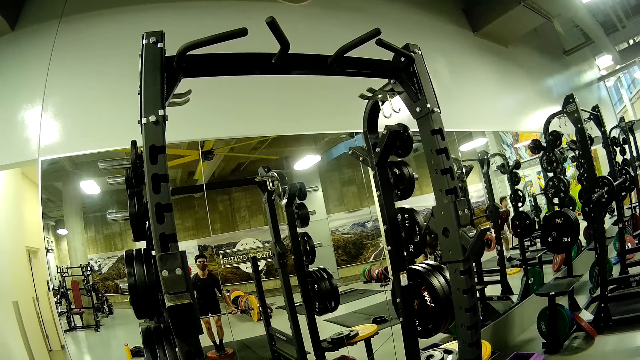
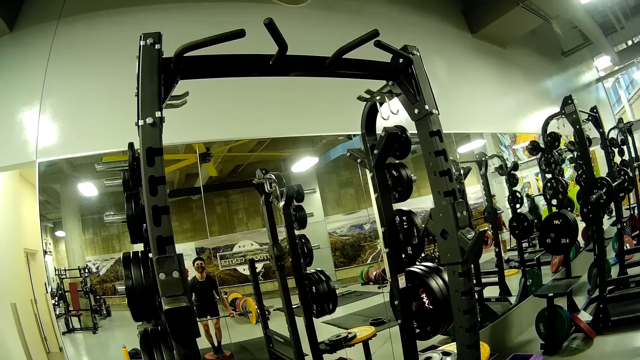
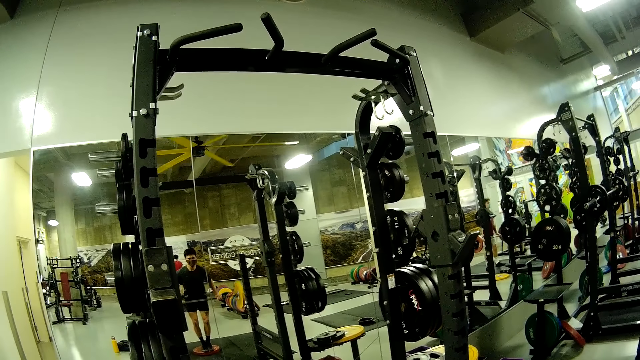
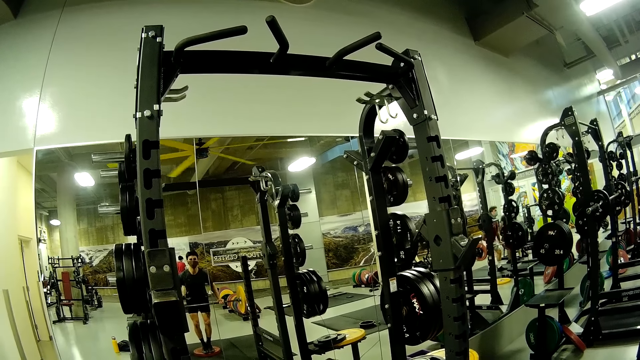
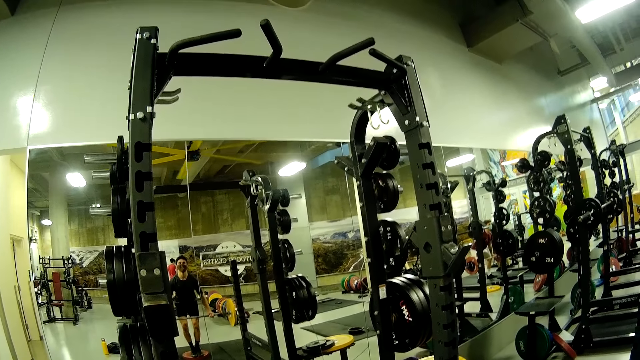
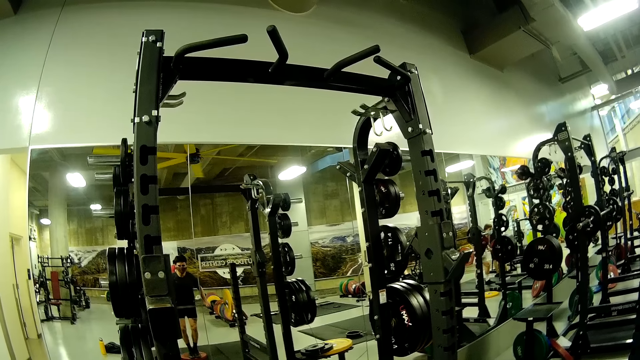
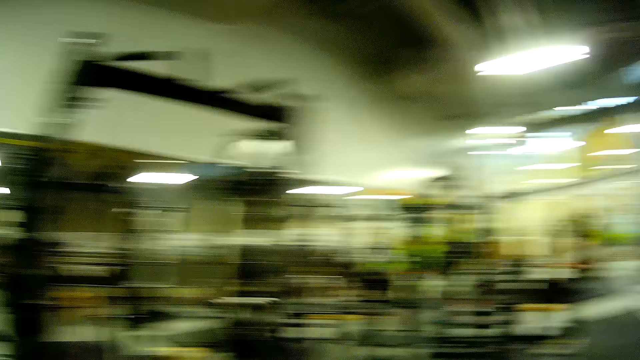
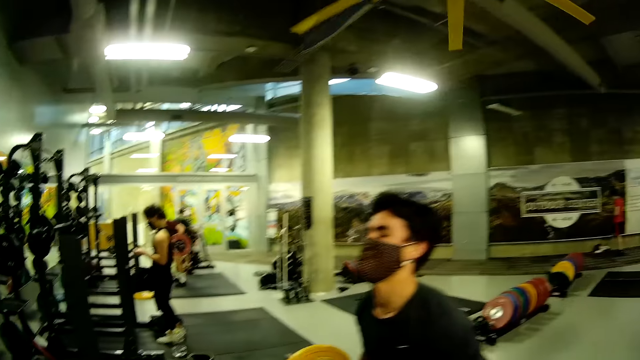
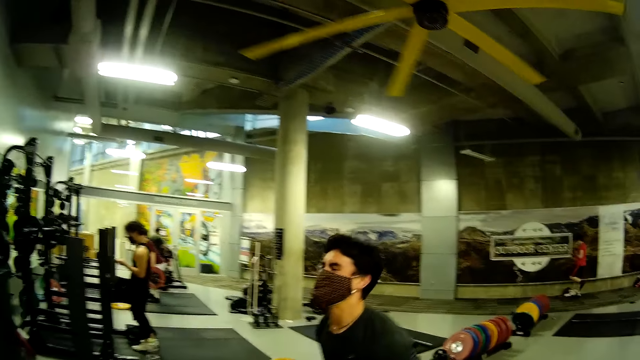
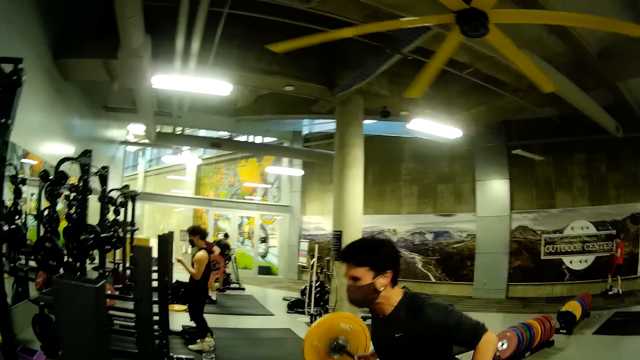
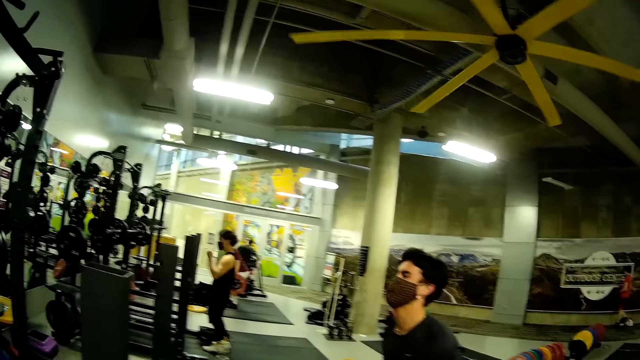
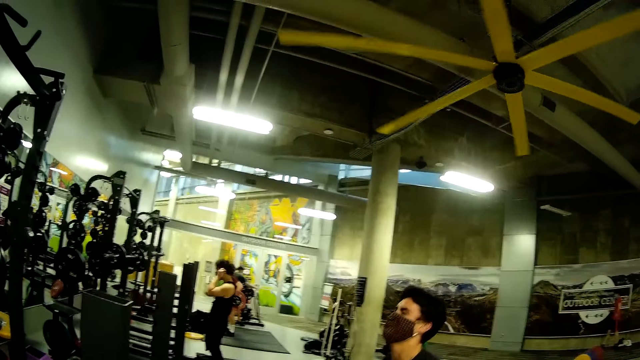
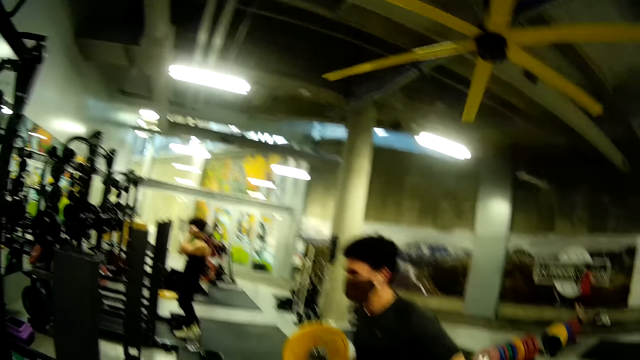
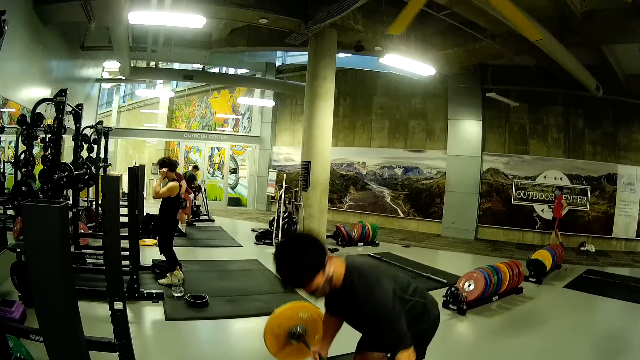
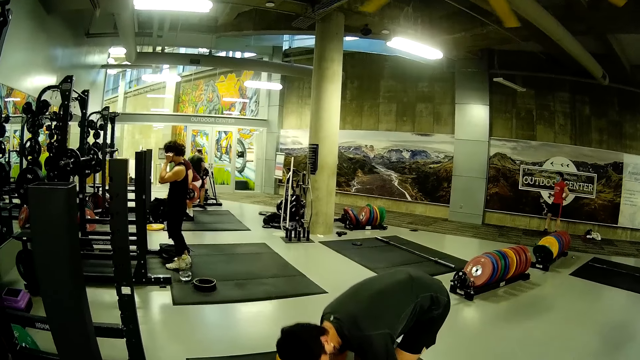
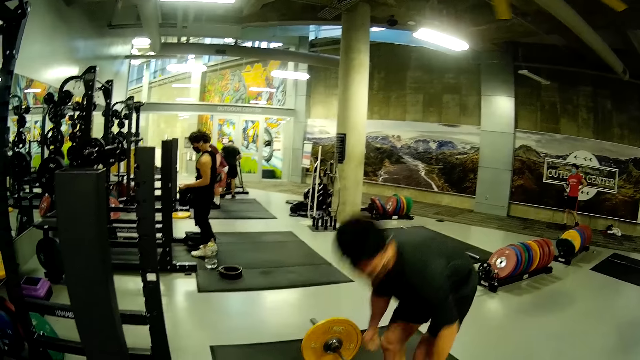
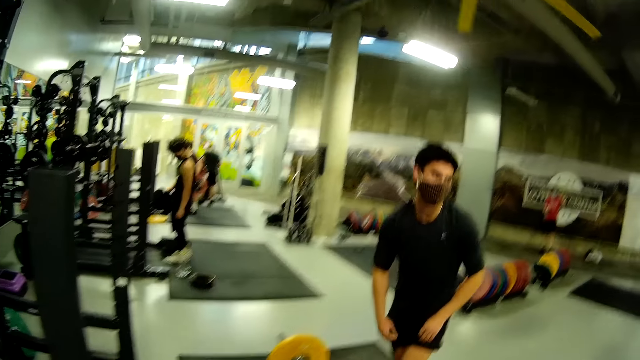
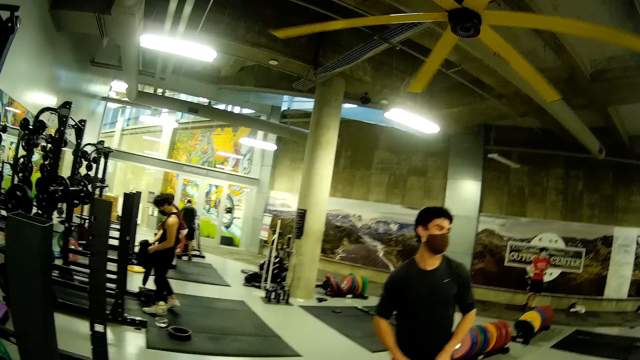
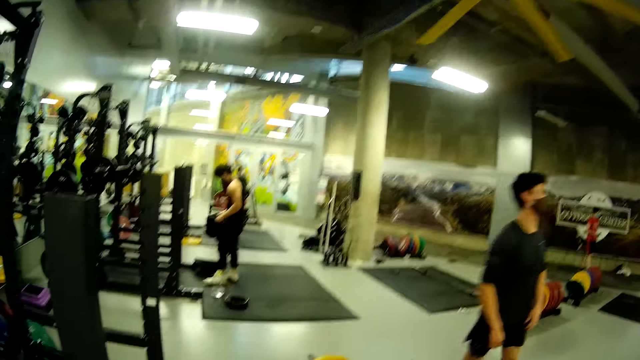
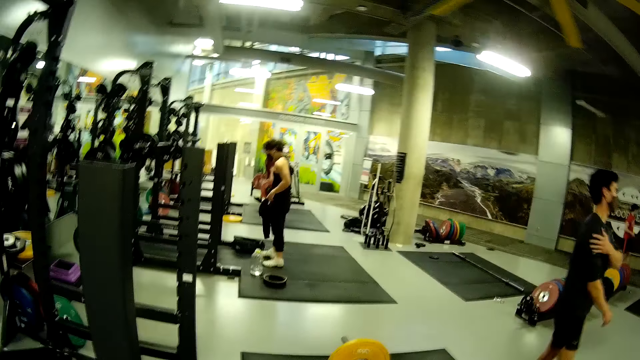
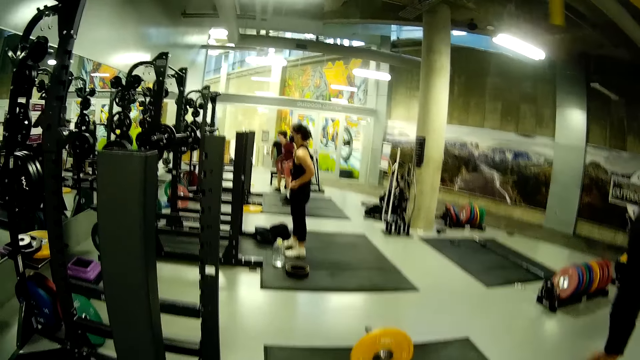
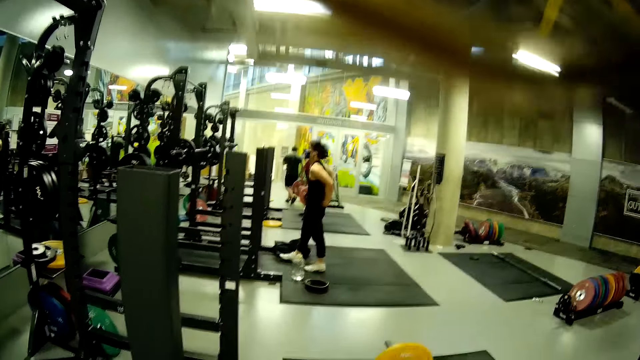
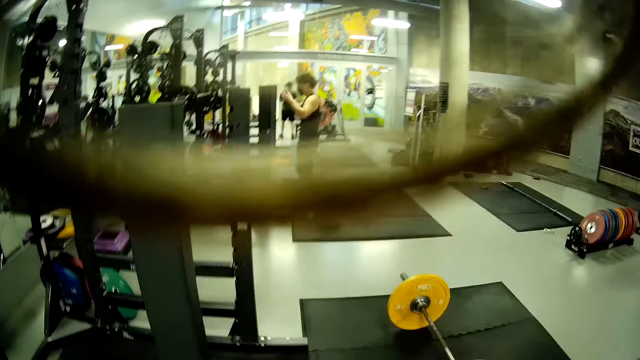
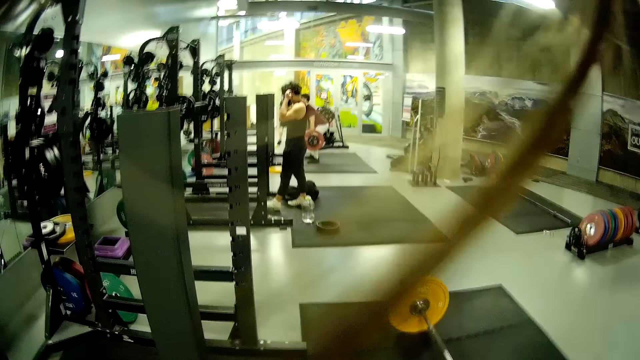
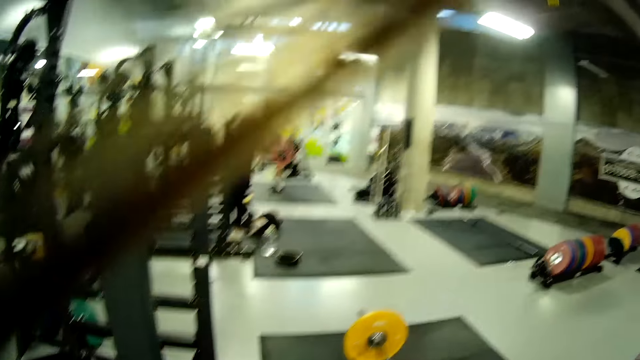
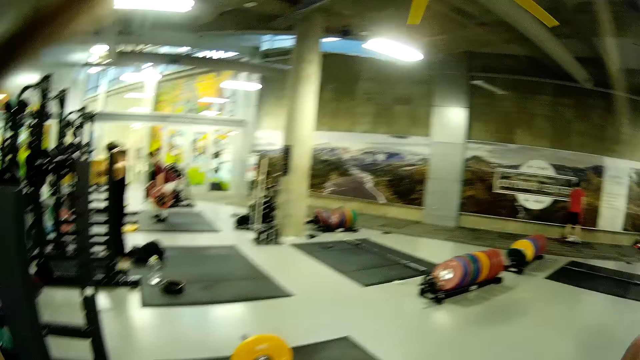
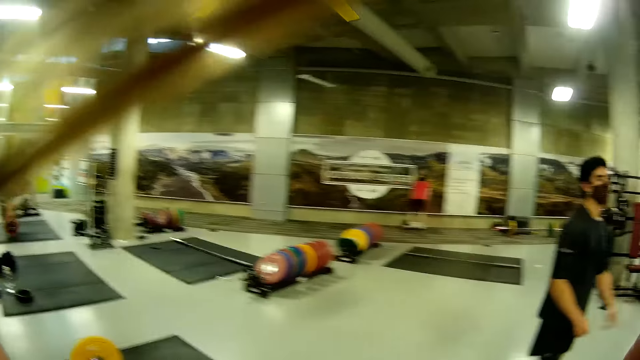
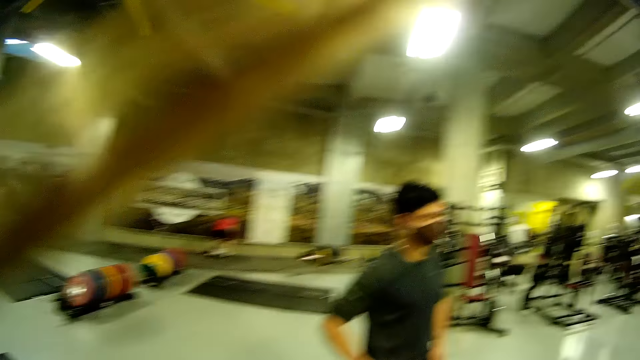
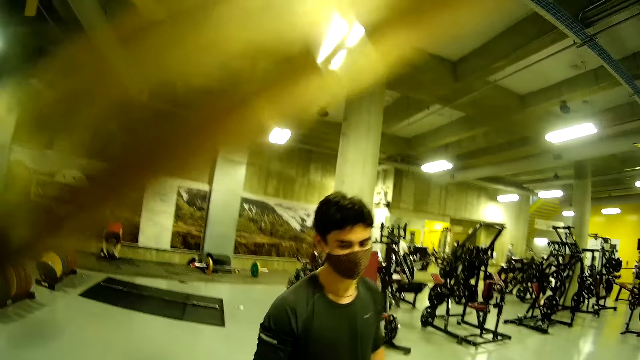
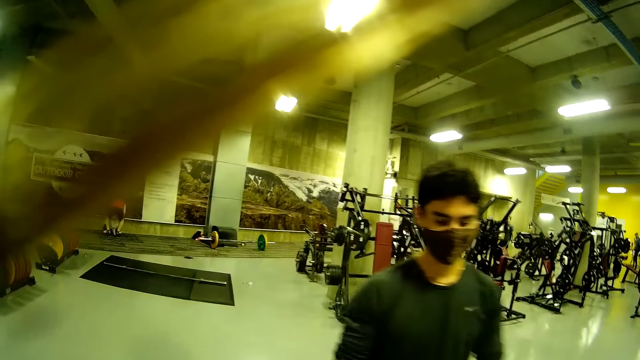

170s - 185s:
A man lifts the barbell with both hands. Another man lifts the barbell with both hands. The camera wearer converses with the other man. The other man drops the barbell on the floor with both hands. He walks on the floor from the barbell. Another man drops his shirt on the floor with his right hand. The camera wearer walks towards the barbell on the floor.

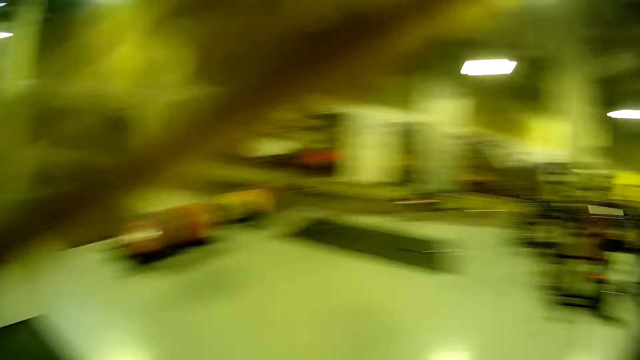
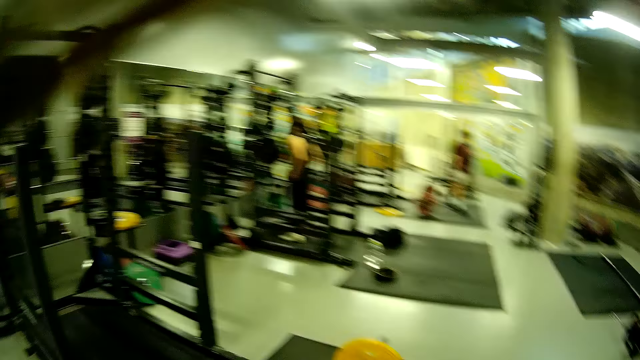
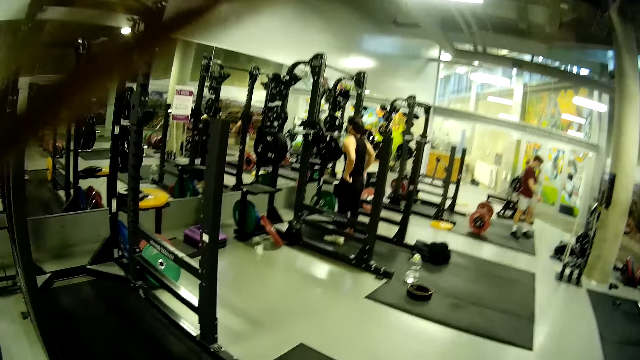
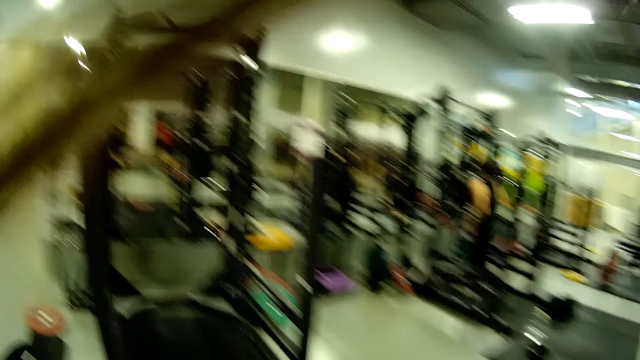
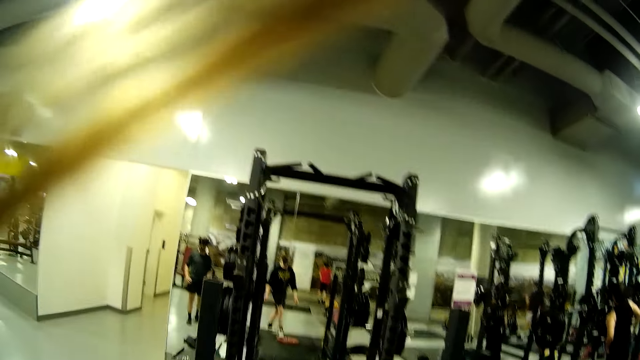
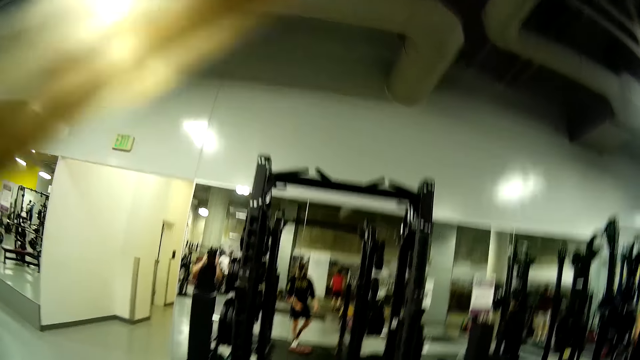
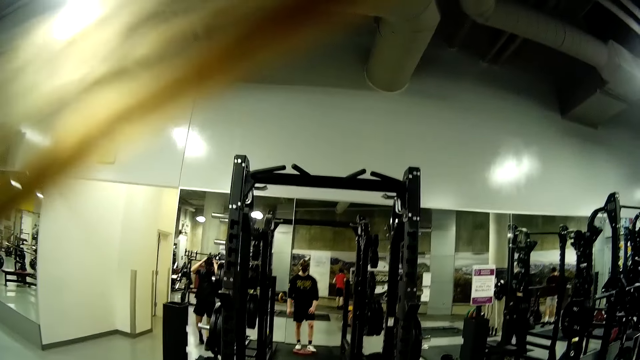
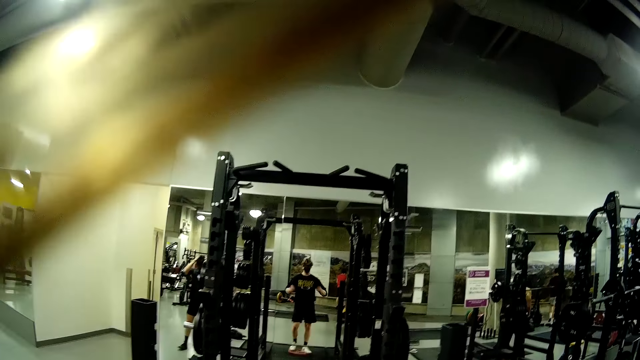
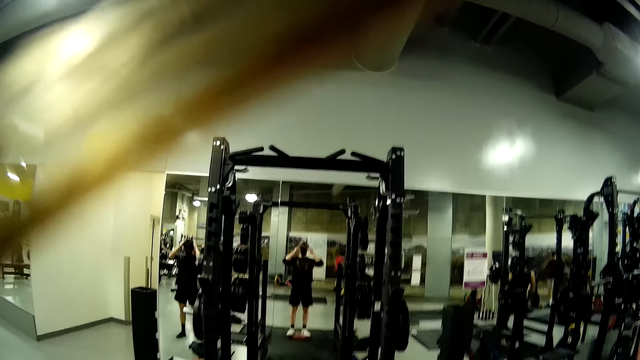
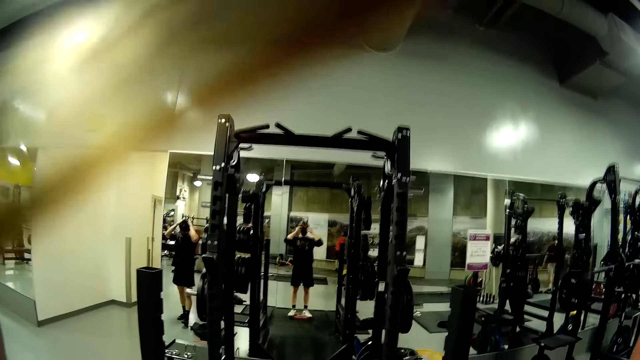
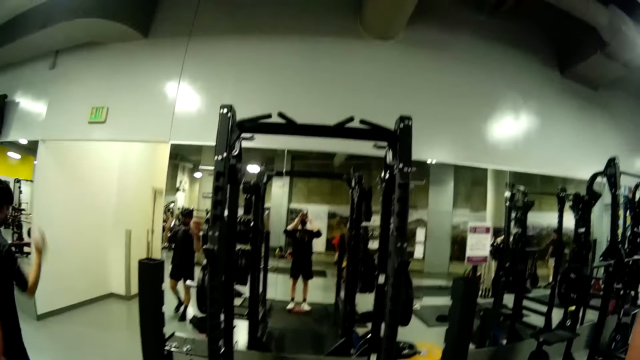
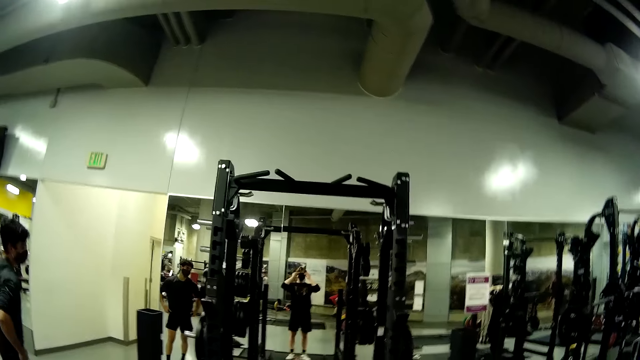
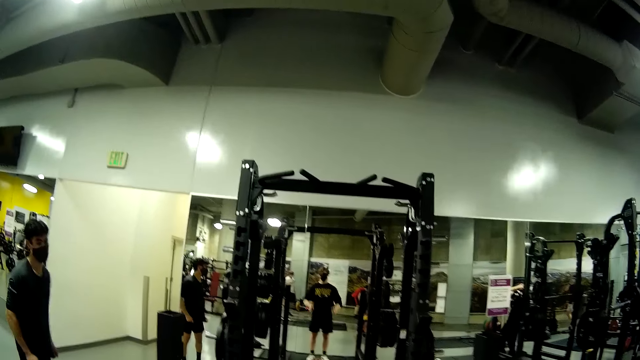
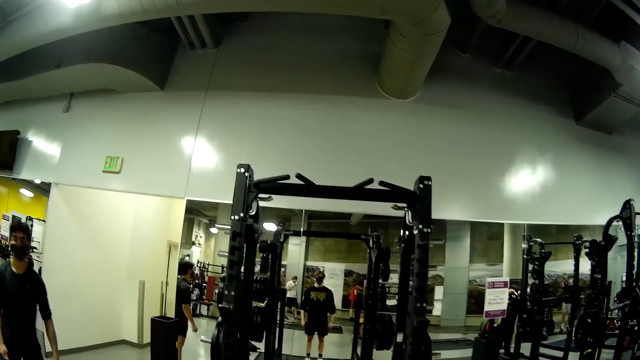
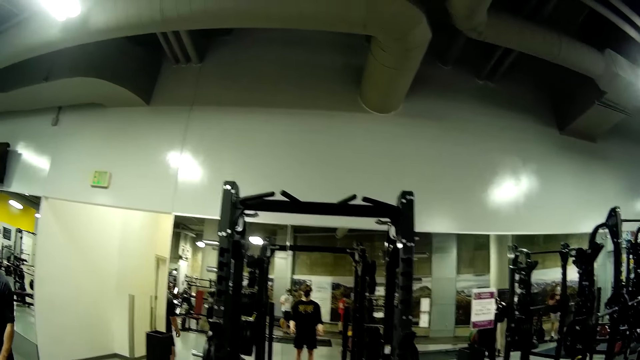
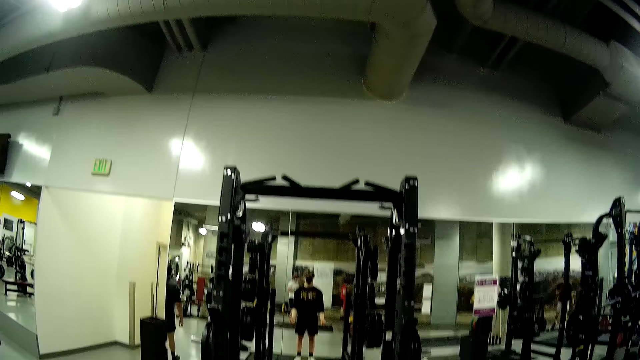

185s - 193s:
A man touches his head with his hands. He aligns his hair on the mirror. The camera wearer adjusts the camera on his head. The man stares at the camera wearer. The camera wearer stretches on the mirror.
